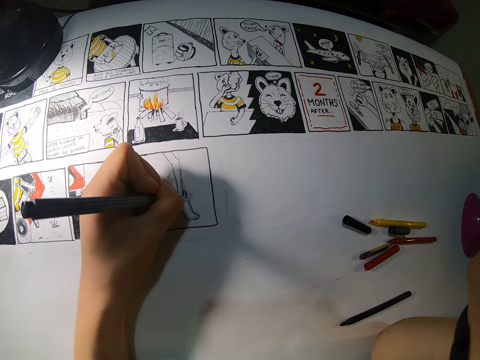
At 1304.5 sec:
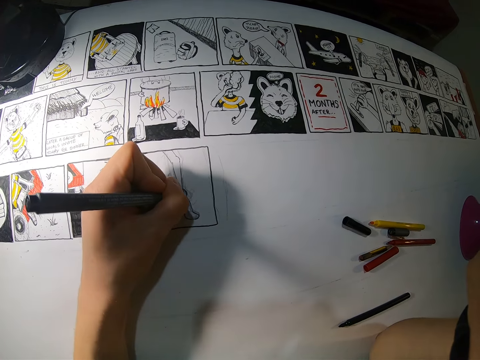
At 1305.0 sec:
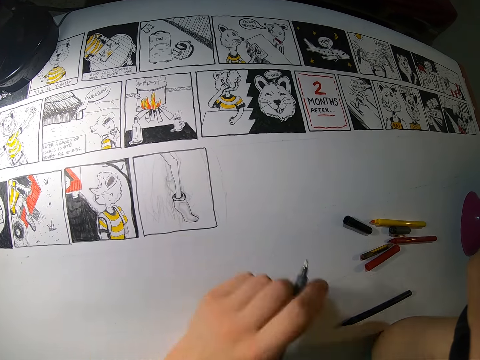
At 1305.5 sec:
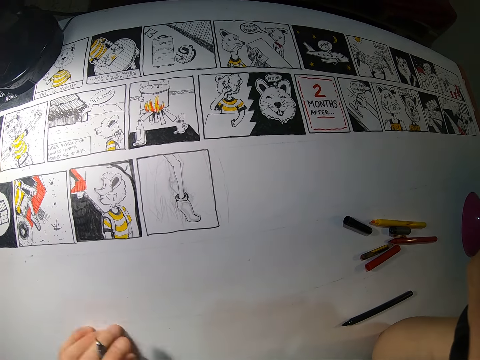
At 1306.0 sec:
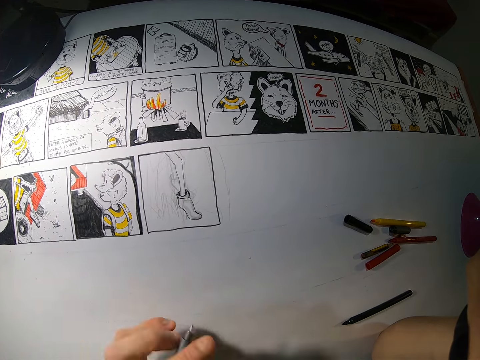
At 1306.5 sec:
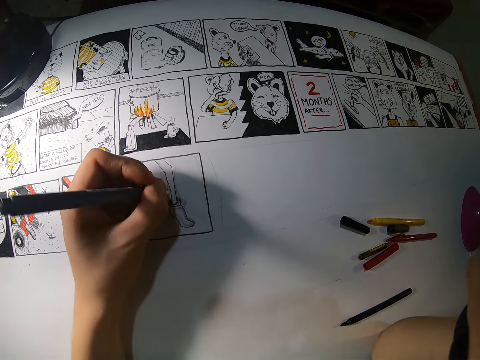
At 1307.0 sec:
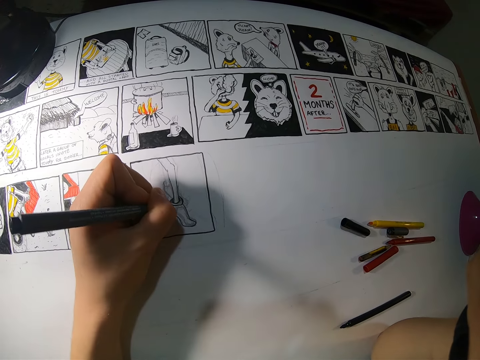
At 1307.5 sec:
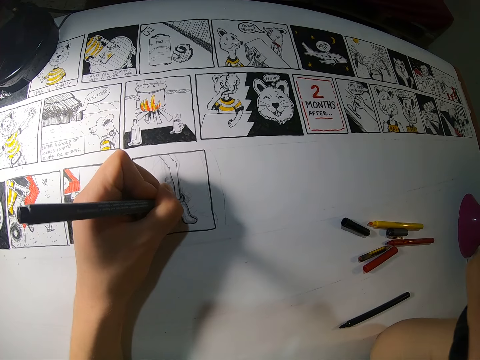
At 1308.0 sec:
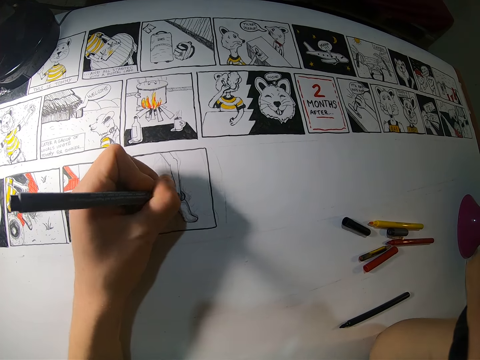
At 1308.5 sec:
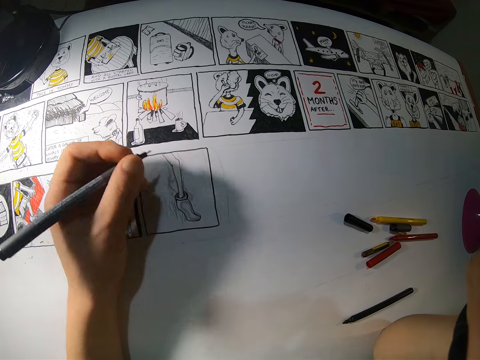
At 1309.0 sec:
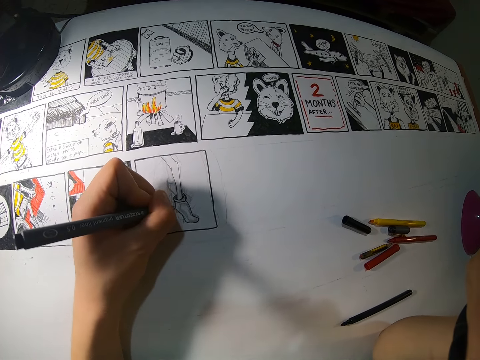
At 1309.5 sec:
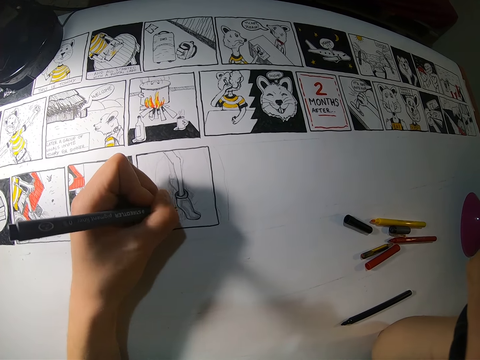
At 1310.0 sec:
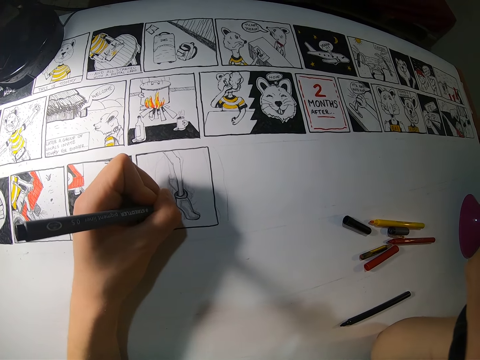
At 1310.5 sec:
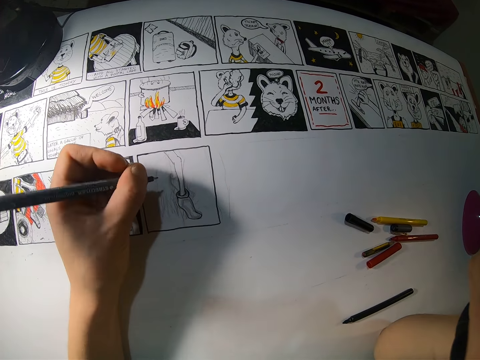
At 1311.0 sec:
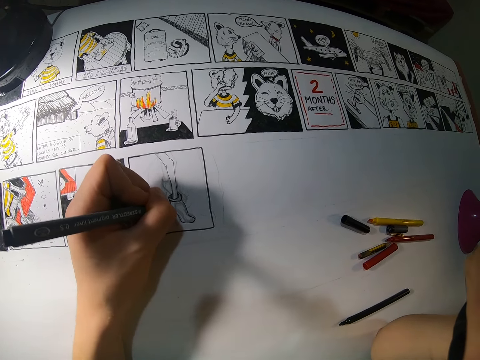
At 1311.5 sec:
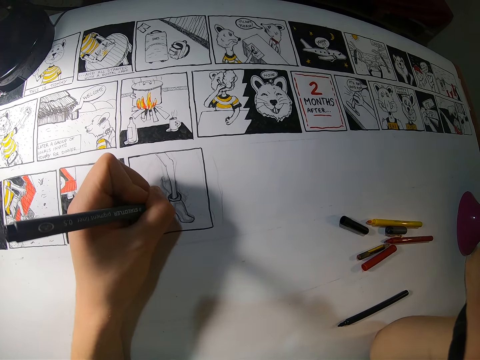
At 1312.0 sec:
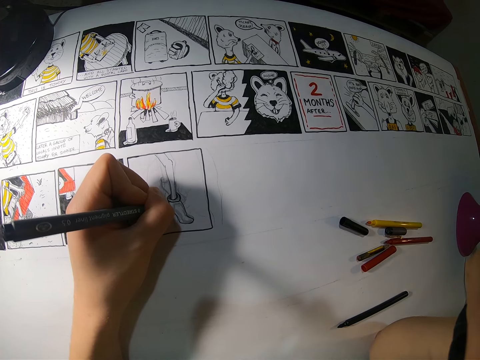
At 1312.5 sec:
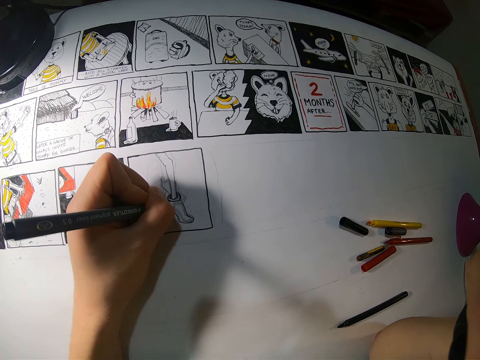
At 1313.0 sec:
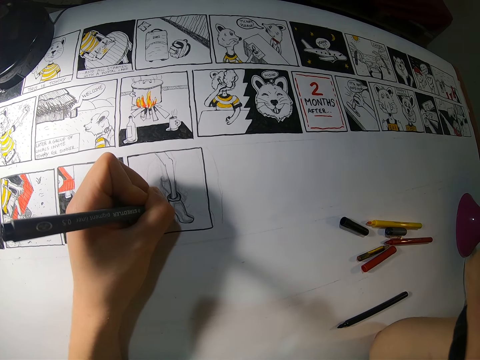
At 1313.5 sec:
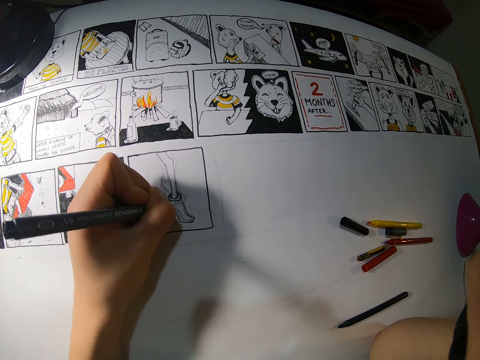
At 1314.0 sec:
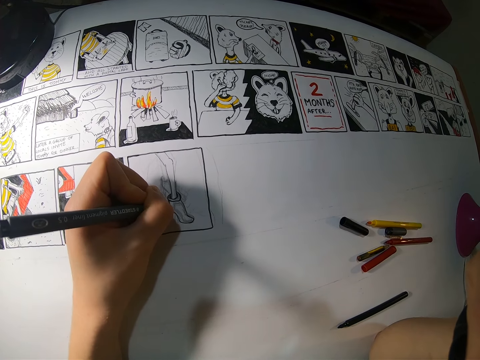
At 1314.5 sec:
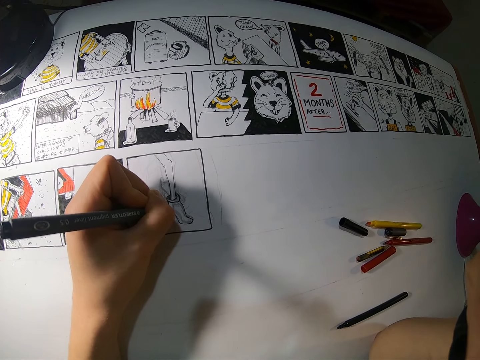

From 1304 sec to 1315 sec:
The camera wearer moves his left hand. He draws on the paper with a pen.

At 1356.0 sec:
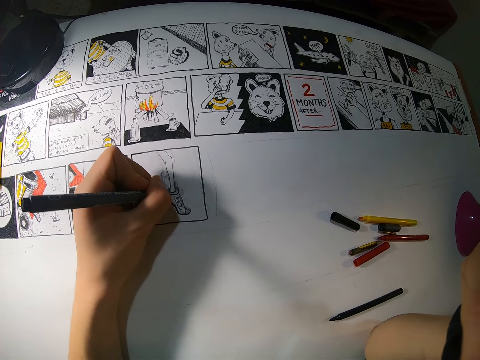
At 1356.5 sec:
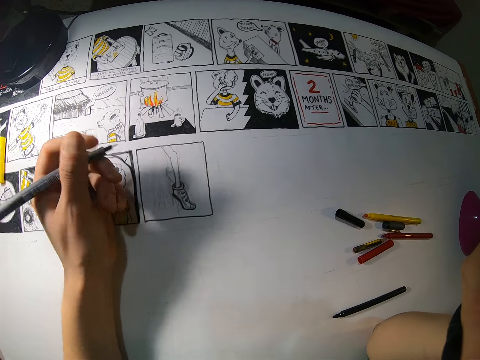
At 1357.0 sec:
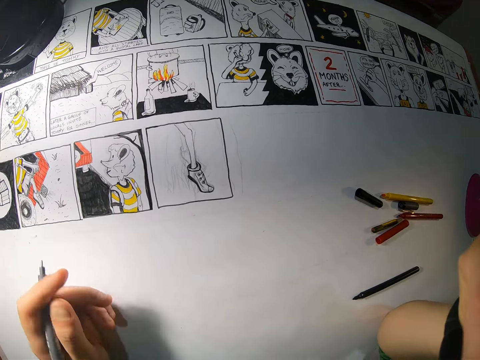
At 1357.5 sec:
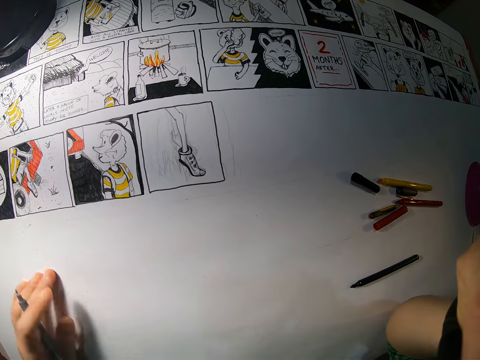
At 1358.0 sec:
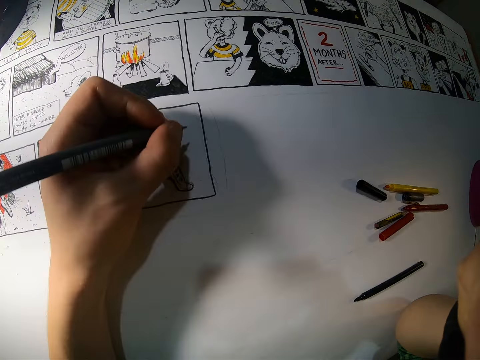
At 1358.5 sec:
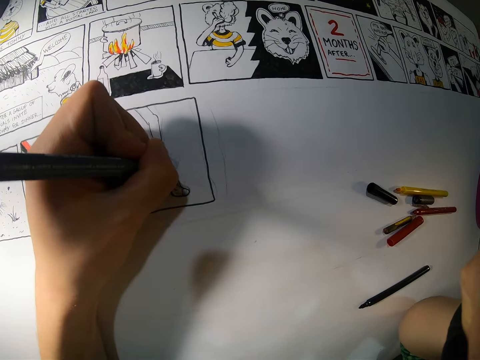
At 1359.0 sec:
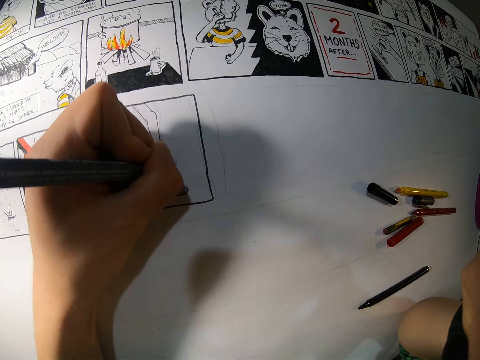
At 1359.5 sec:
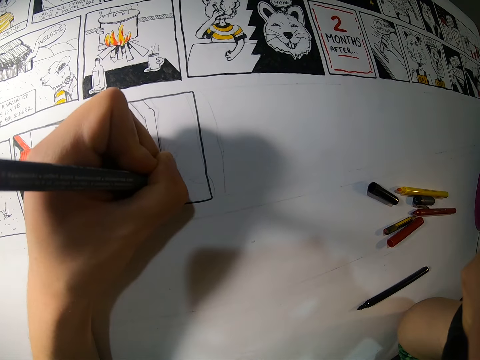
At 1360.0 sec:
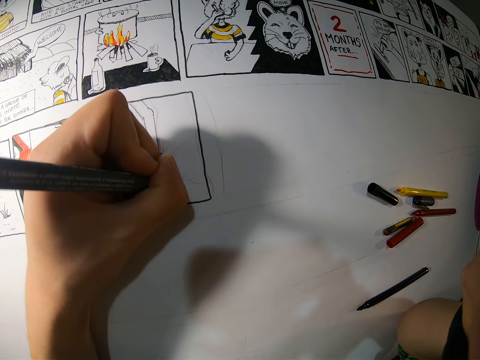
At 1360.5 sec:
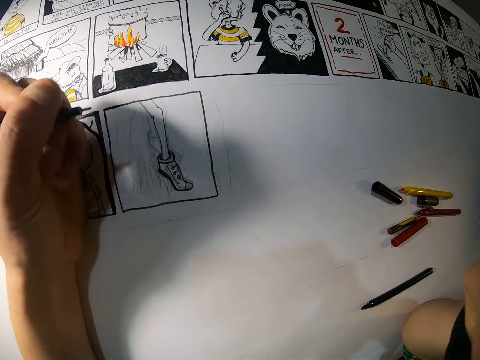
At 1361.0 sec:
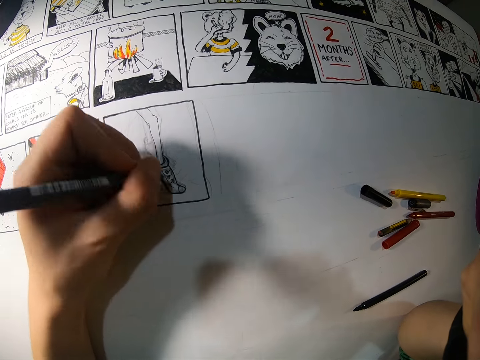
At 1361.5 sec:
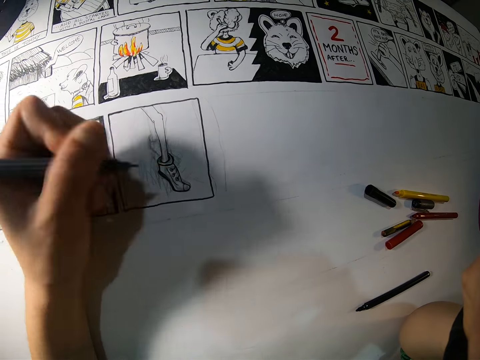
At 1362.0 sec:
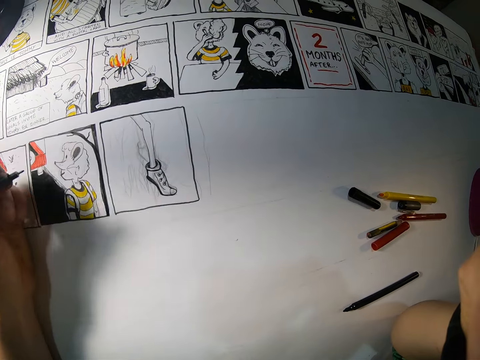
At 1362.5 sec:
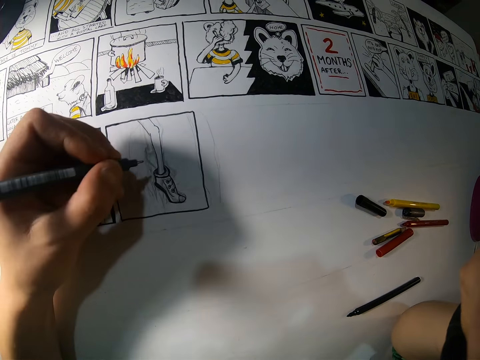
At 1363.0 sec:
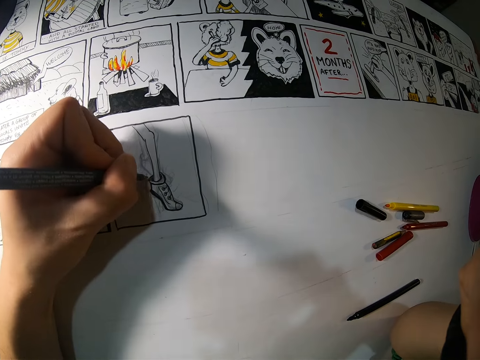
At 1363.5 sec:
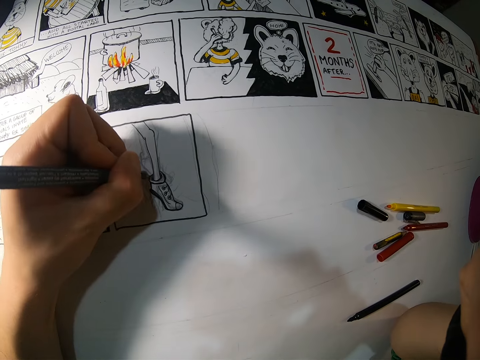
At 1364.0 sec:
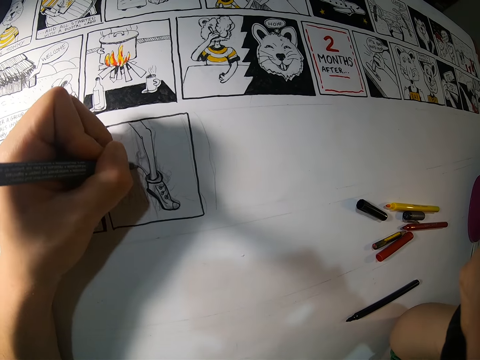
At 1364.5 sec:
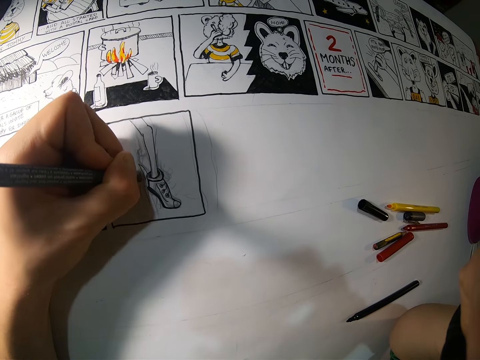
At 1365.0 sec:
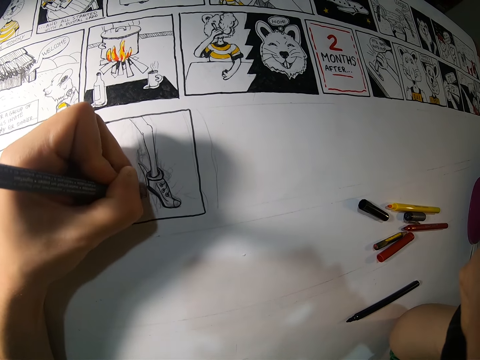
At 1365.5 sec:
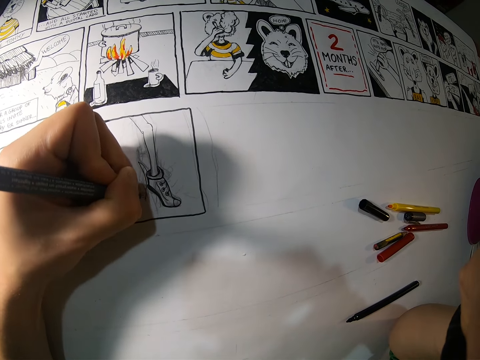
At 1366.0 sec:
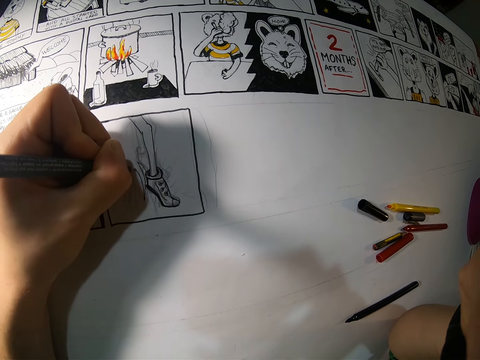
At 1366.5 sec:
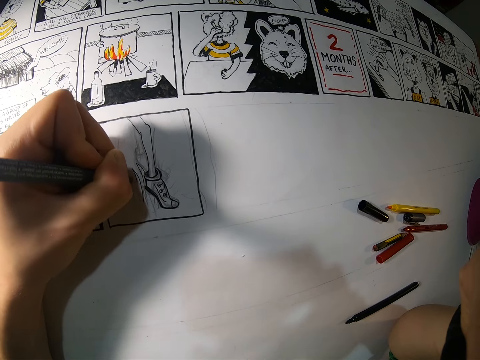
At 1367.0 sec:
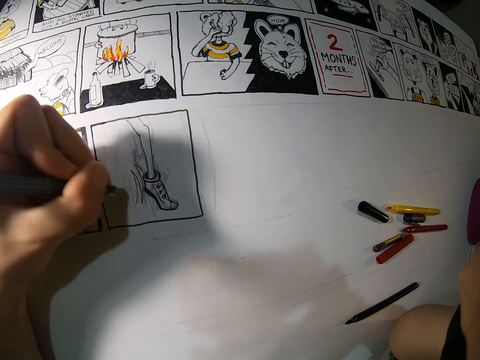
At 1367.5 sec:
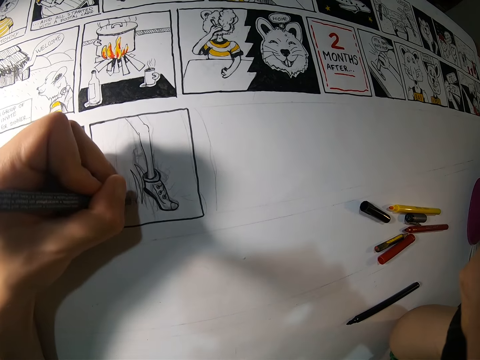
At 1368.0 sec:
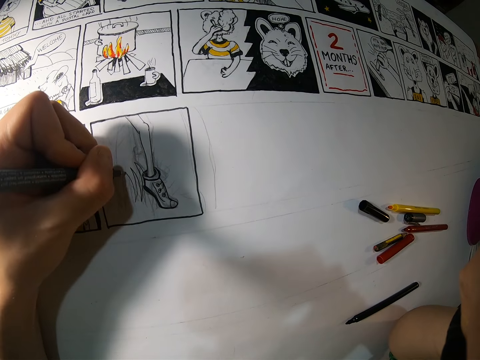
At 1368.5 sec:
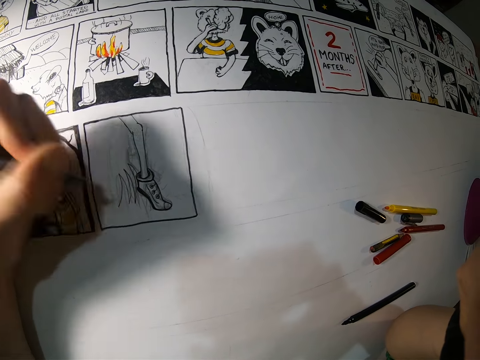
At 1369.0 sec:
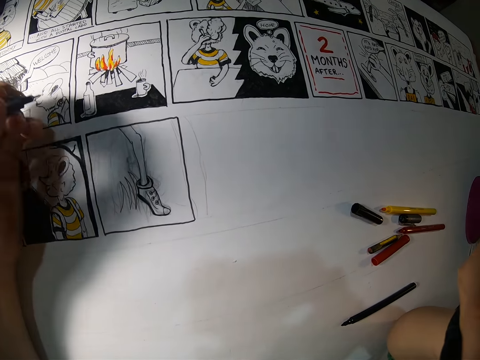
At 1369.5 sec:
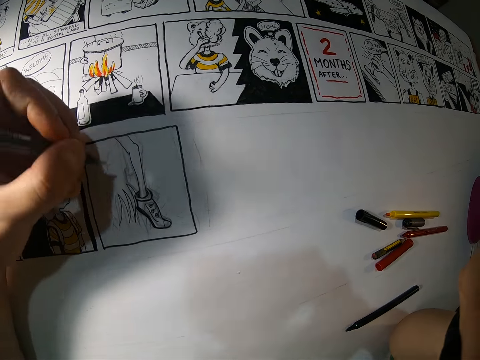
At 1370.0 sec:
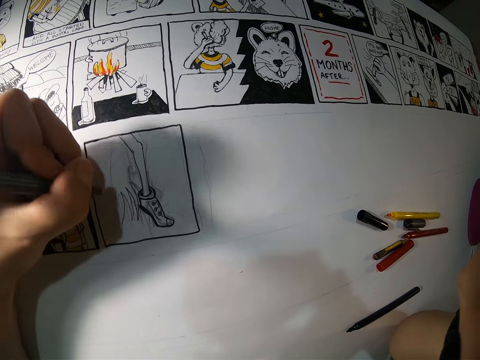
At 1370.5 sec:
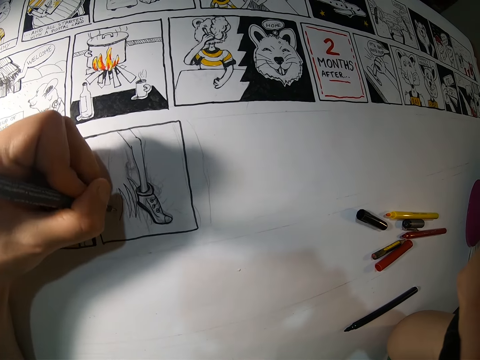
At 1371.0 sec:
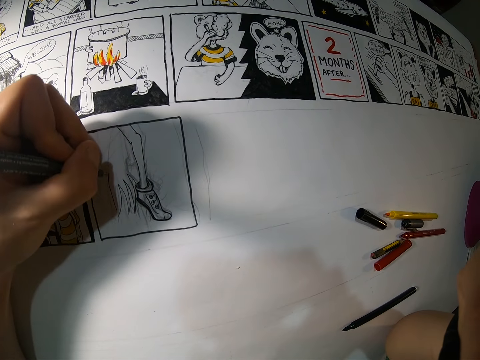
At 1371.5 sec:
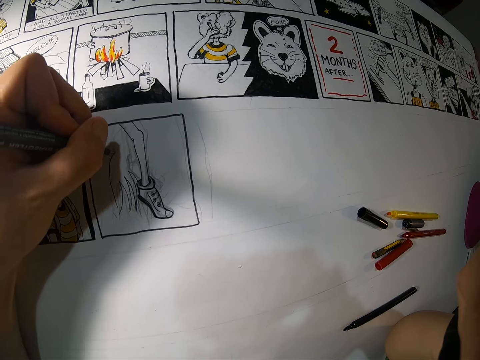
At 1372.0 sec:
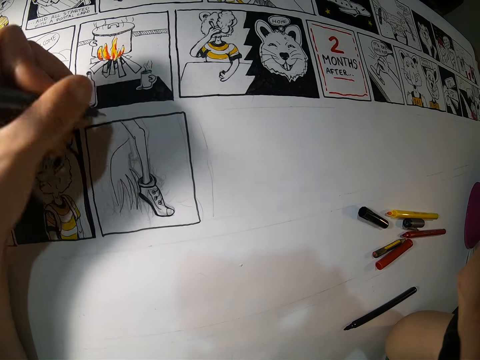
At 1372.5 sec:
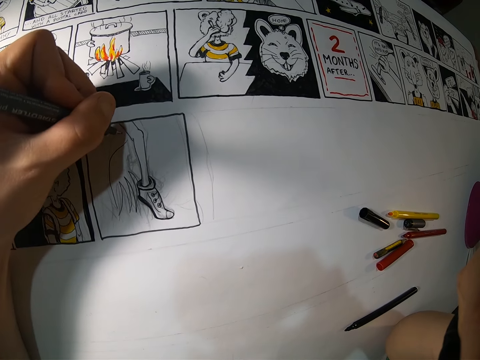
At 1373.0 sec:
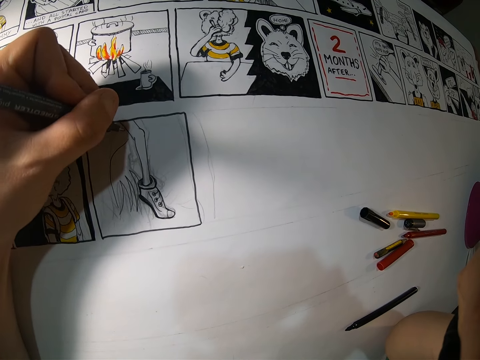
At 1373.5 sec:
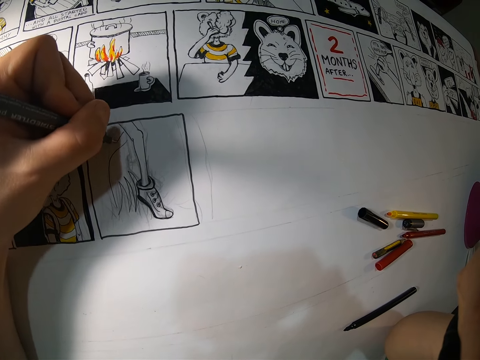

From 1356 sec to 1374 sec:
The camera wearer moves his left hand around the table. They draw on the paper with a pen. They adjust a pencil on her hand. They draw on a piece of craft paper with the pencil.
